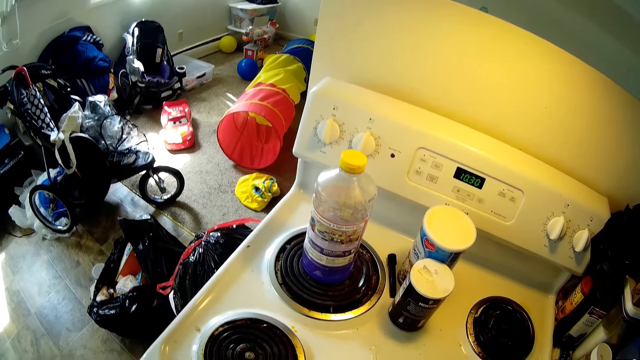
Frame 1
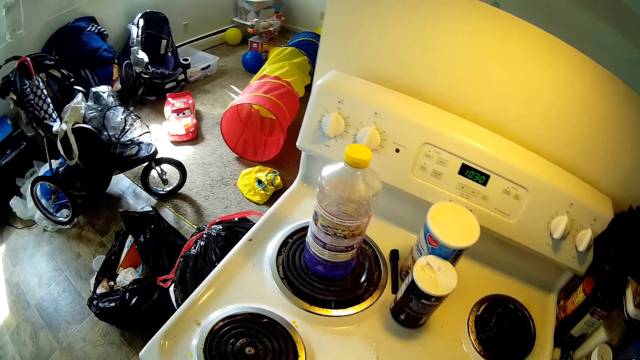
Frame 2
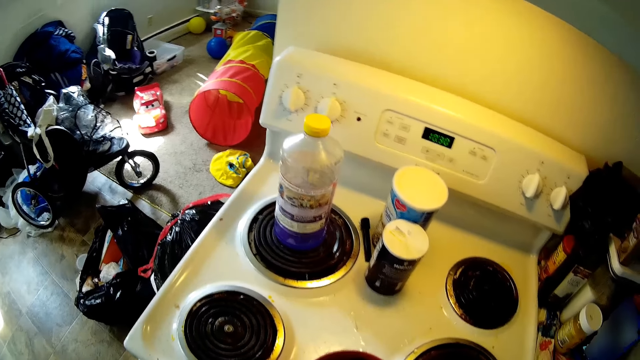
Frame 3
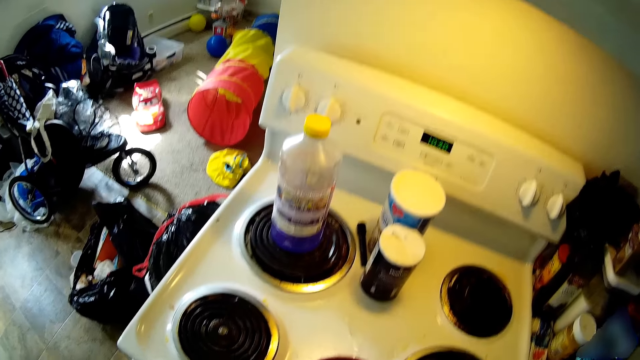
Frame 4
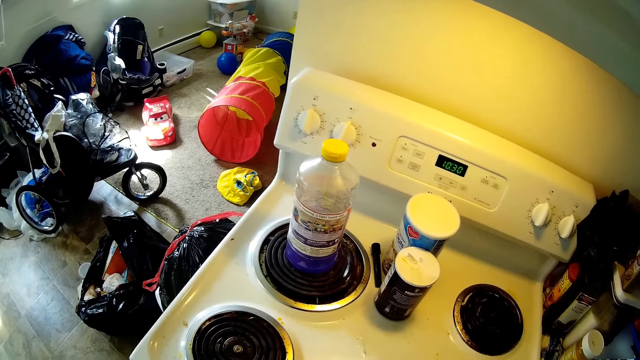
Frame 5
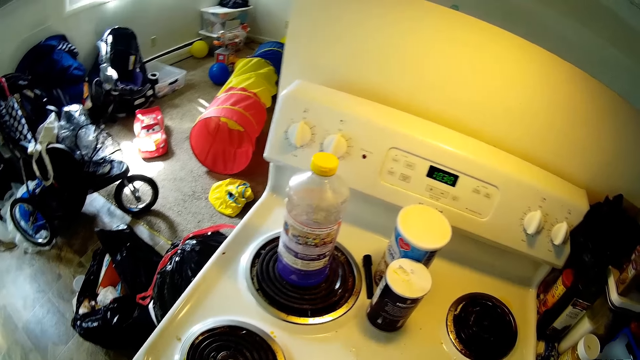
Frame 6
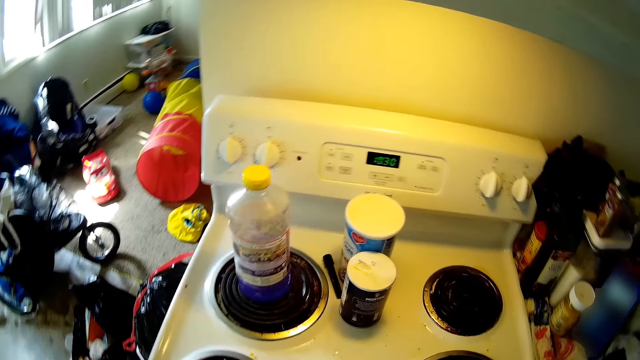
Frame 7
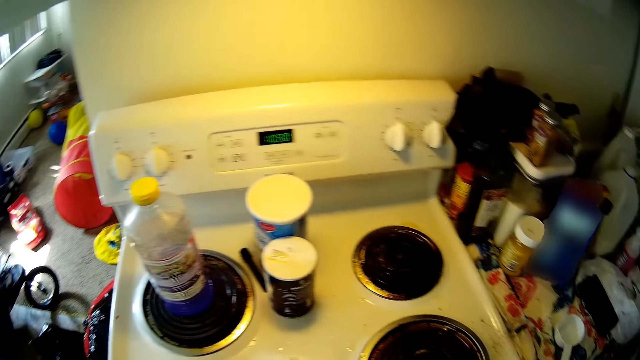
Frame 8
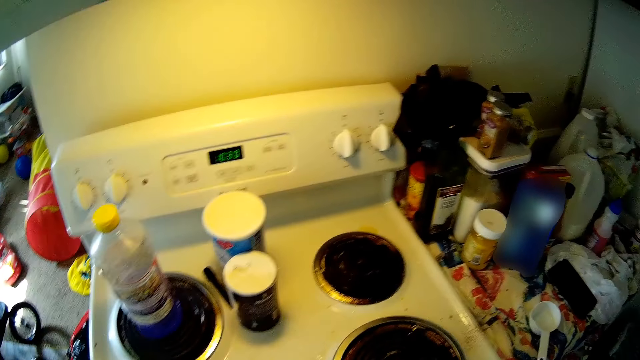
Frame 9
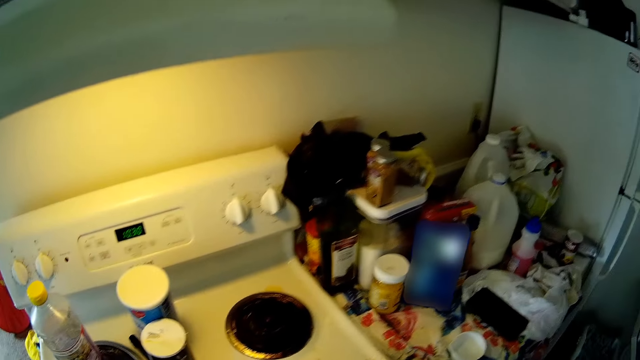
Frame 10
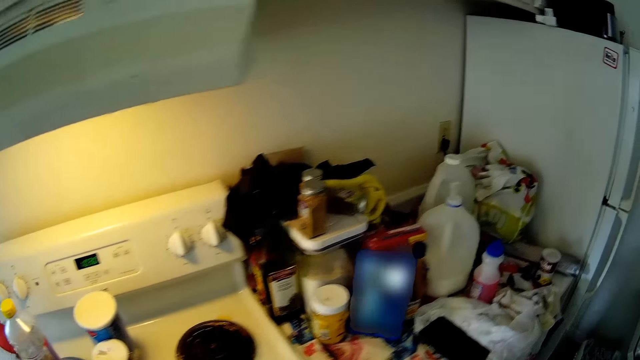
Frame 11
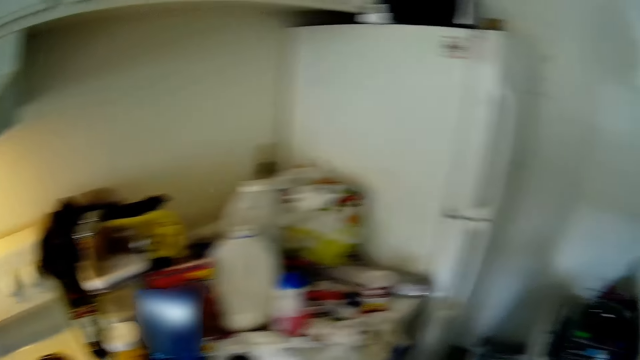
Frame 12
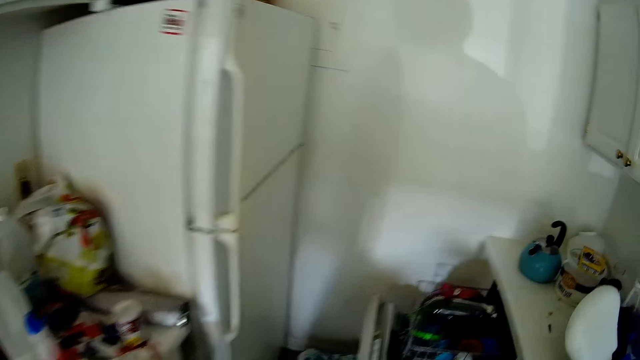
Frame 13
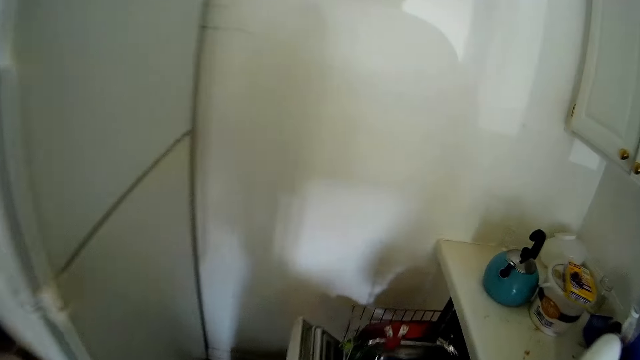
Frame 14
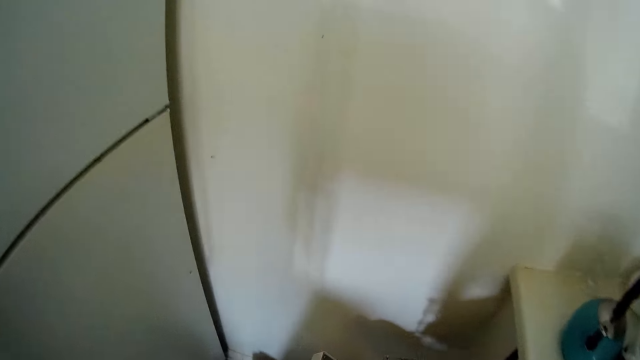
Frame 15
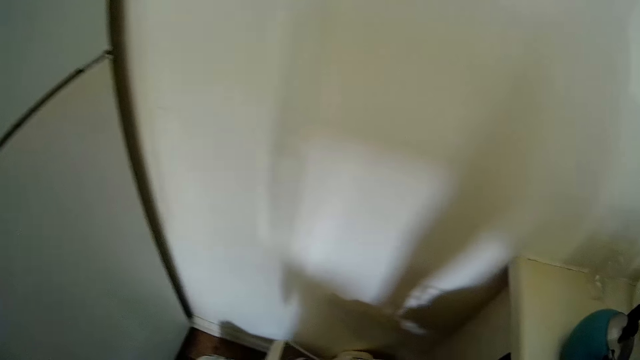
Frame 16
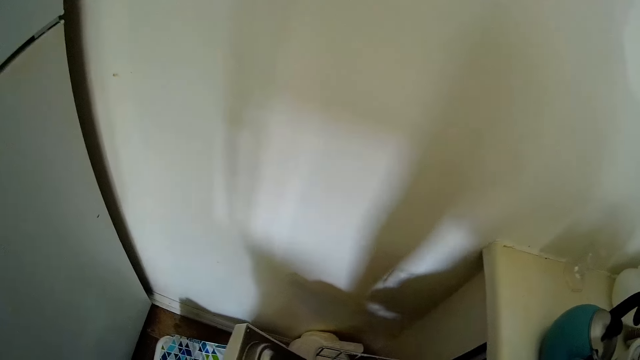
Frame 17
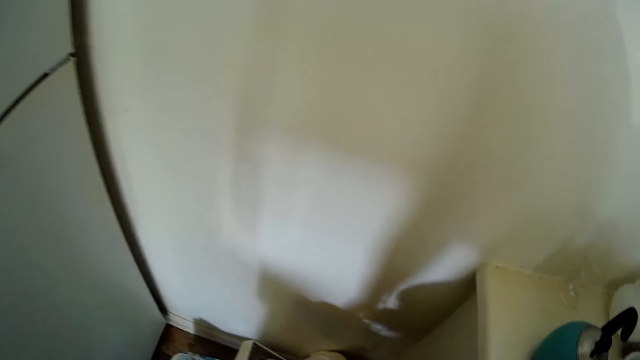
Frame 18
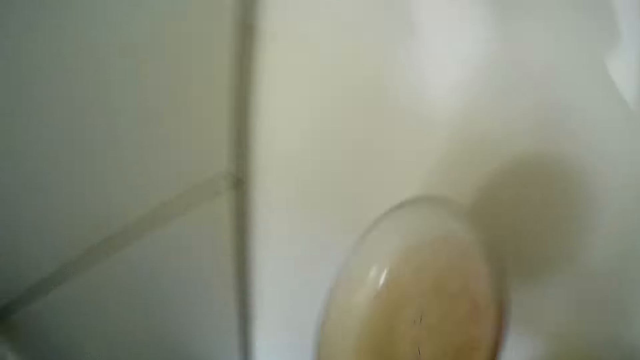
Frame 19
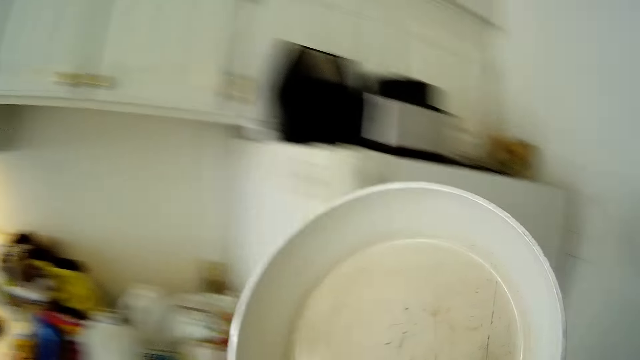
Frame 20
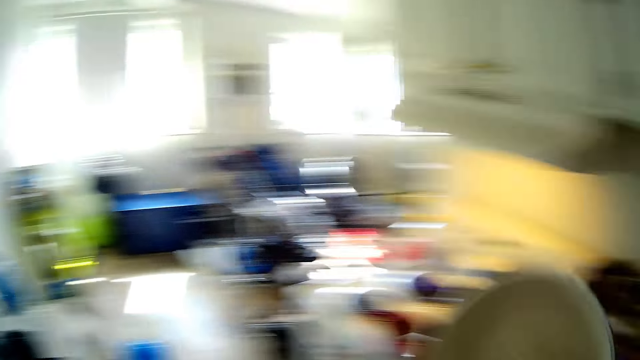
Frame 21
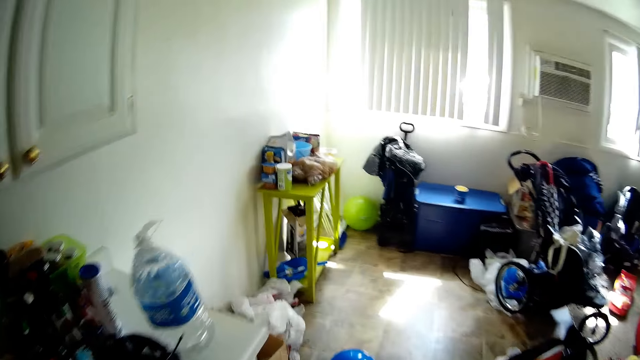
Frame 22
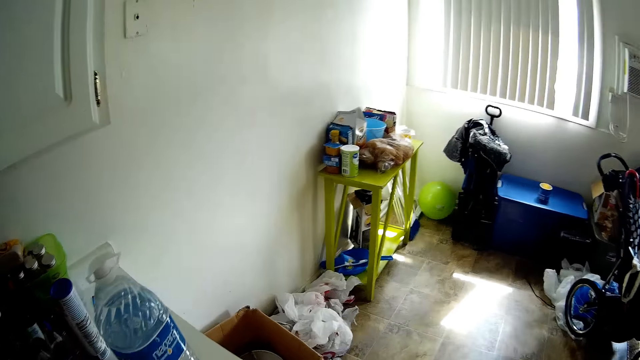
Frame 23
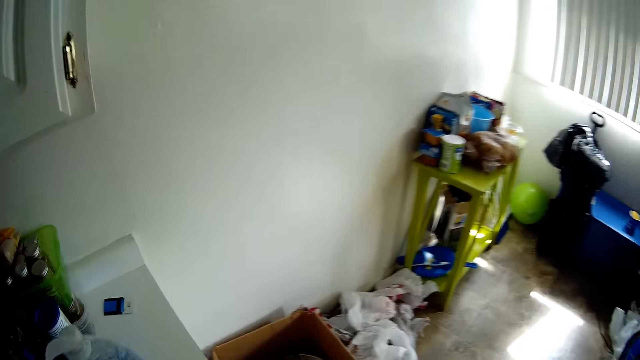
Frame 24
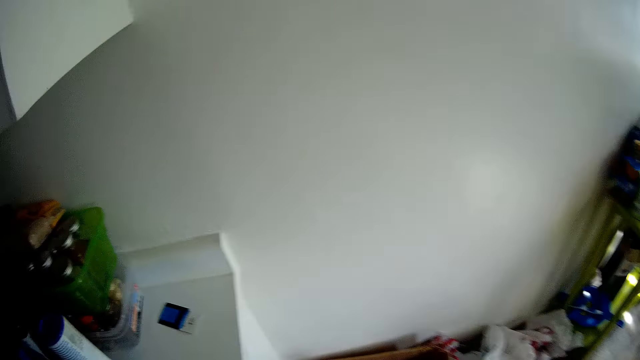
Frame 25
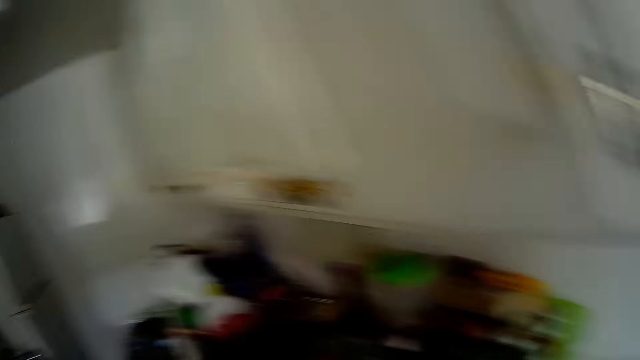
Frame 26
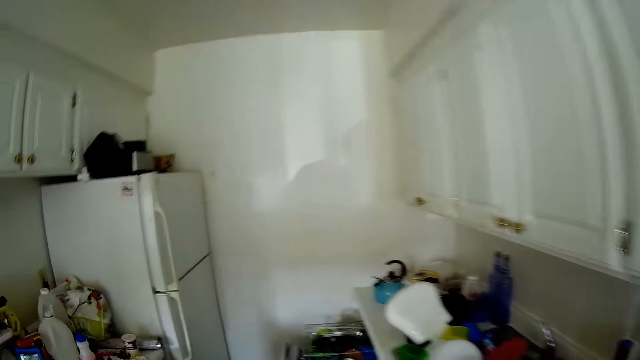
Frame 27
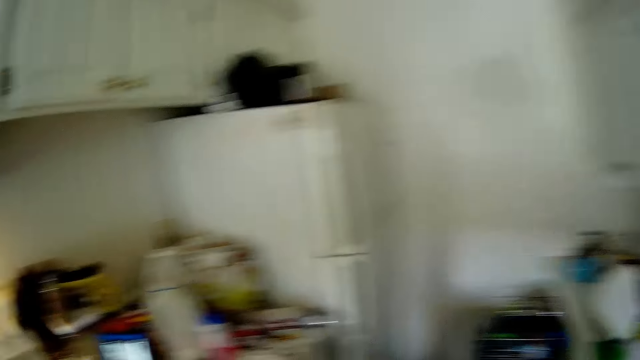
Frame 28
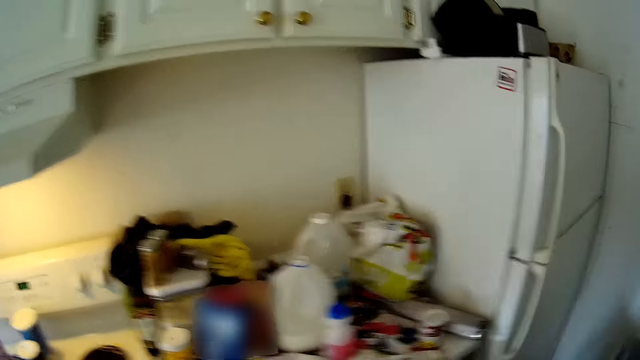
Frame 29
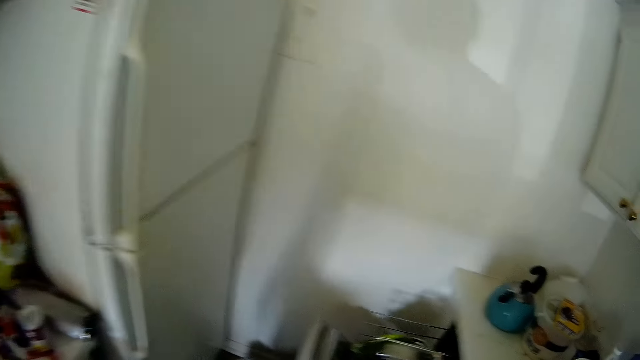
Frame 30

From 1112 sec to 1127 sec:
The camera wearer picks a plate from a drawer. They drop the plate inside a carton.

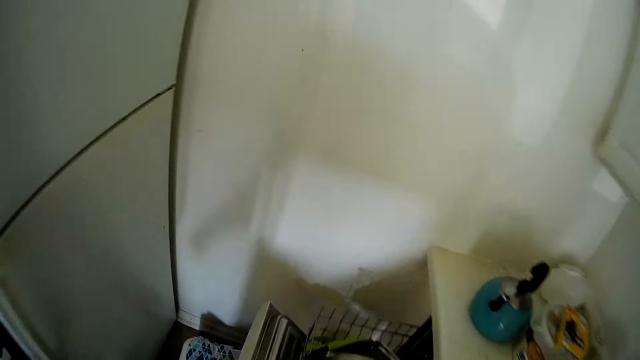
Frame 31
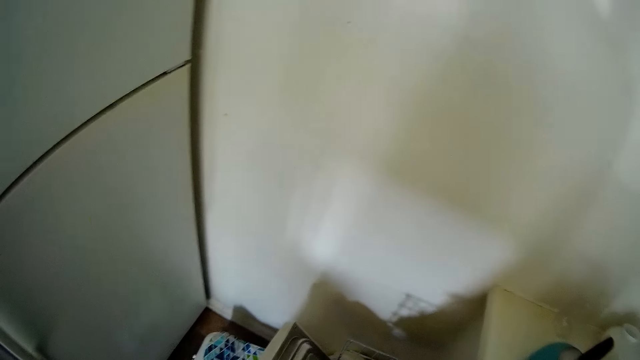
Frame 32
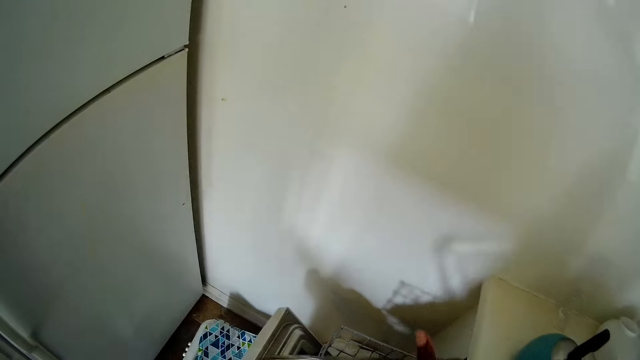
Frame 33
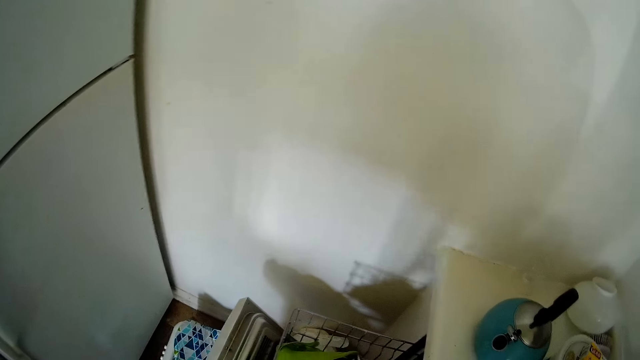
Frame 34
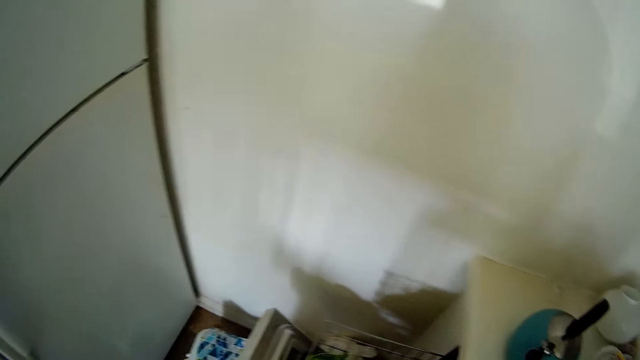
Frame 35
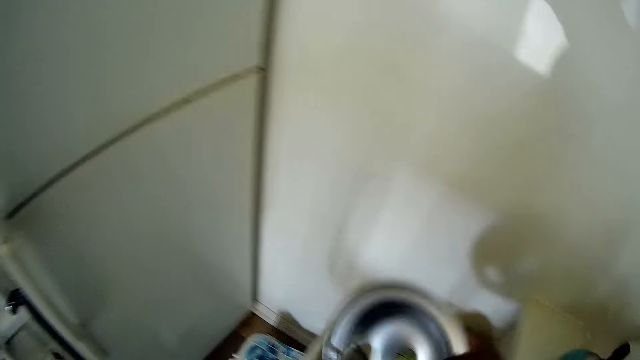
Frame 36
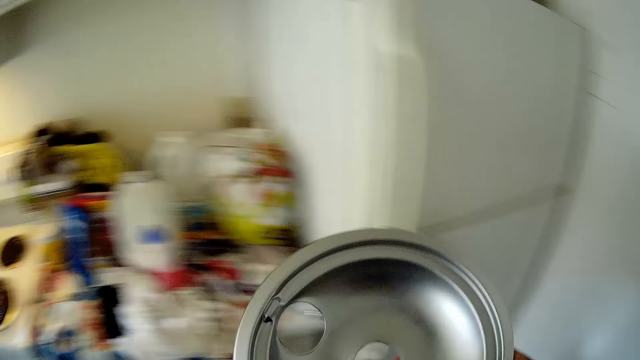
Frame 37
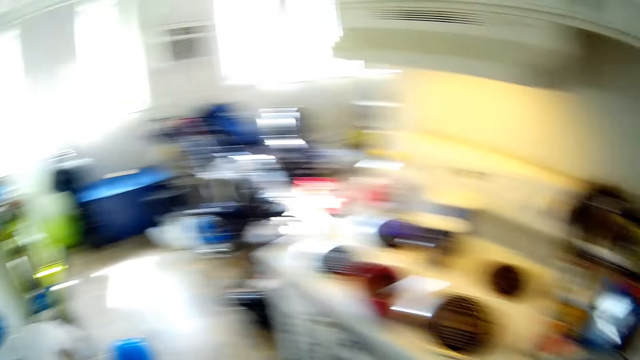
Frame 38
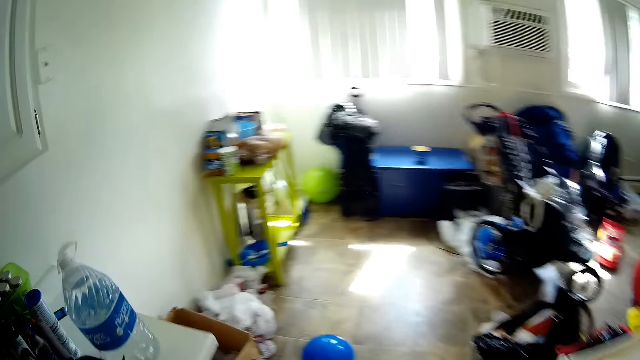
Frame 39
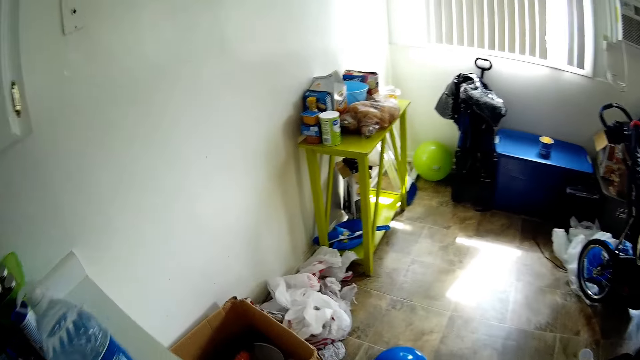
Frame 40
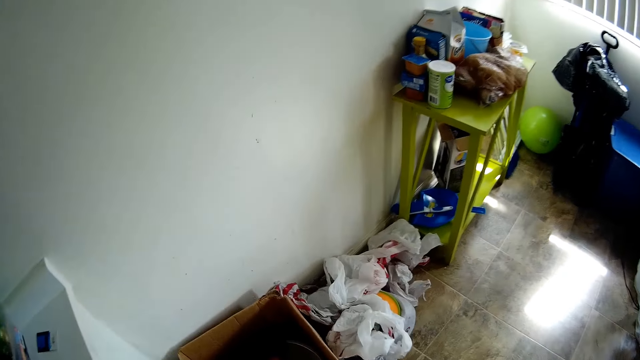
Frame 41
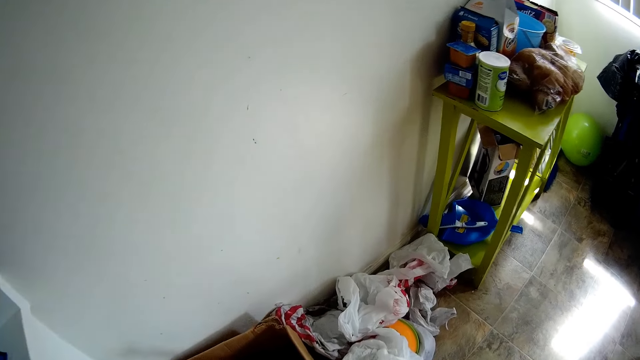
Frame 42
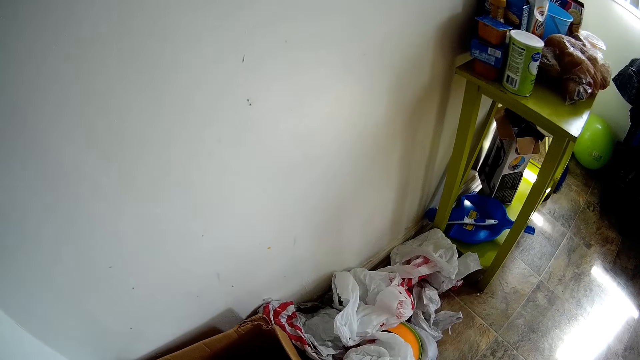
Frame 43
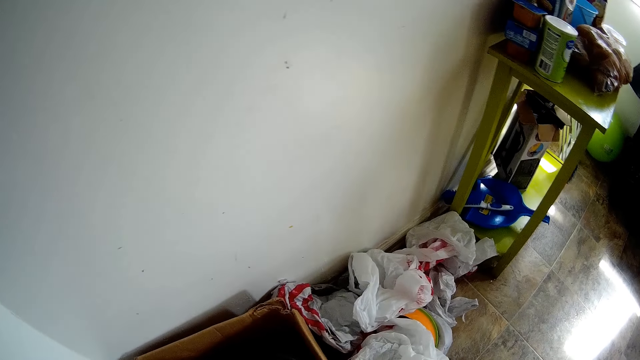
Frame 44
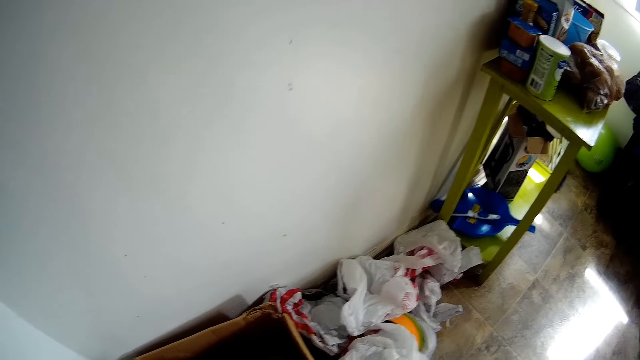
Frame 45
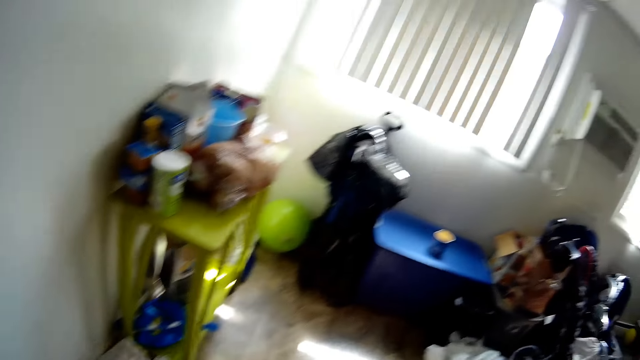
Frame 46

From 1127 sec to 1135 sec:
The camera wearer picks plates from the drawer. They drop the plates inside a carton.
